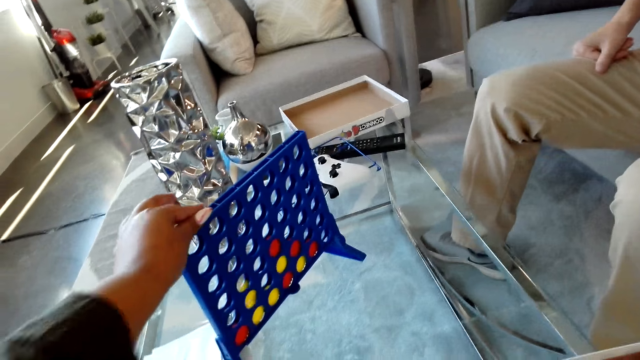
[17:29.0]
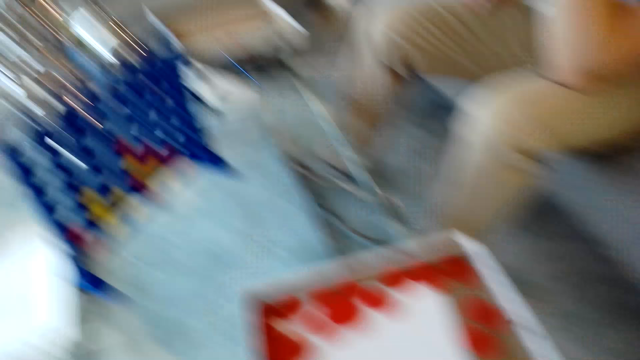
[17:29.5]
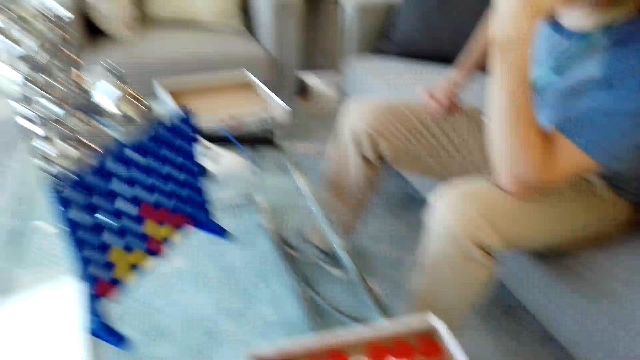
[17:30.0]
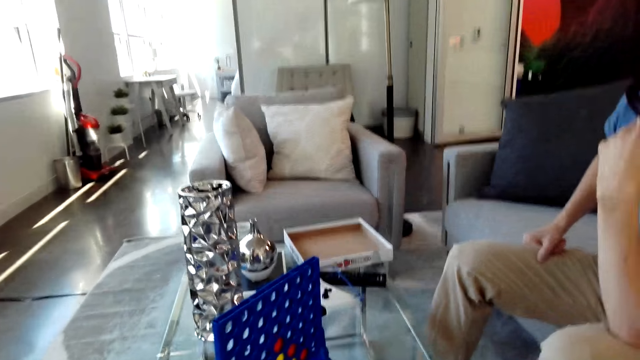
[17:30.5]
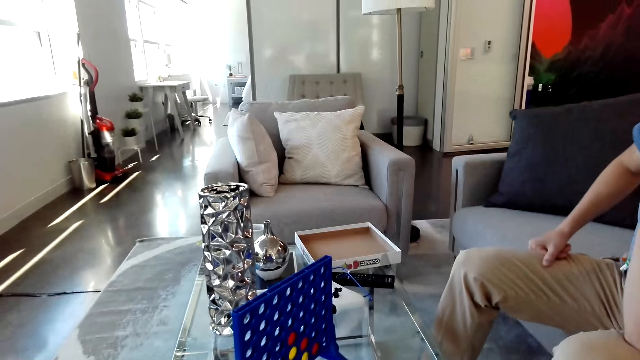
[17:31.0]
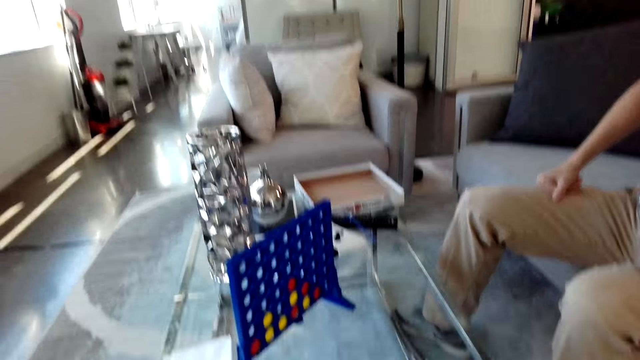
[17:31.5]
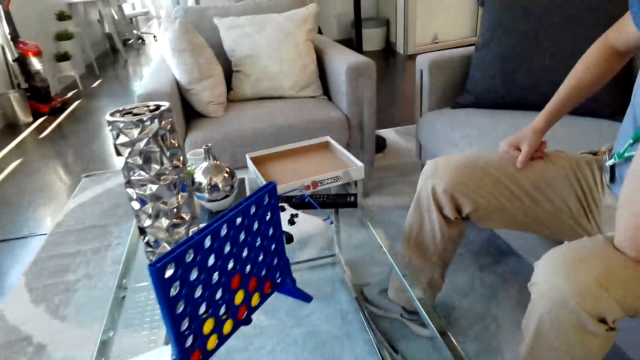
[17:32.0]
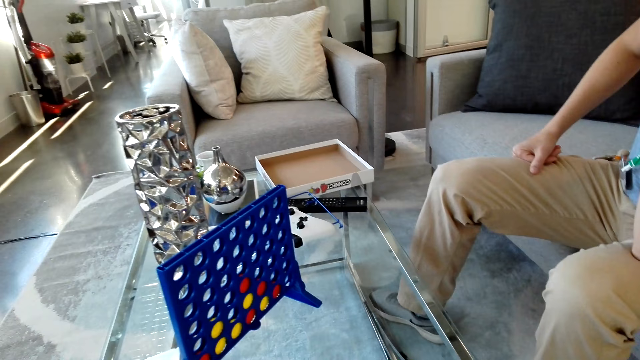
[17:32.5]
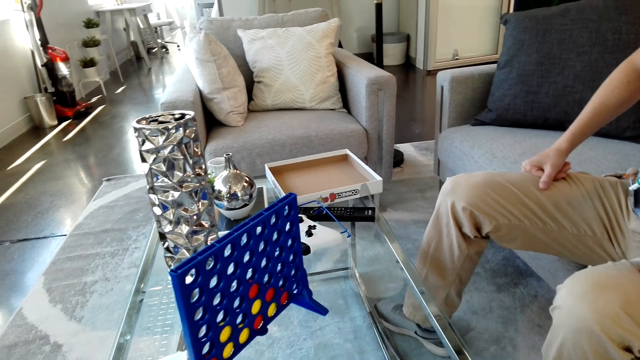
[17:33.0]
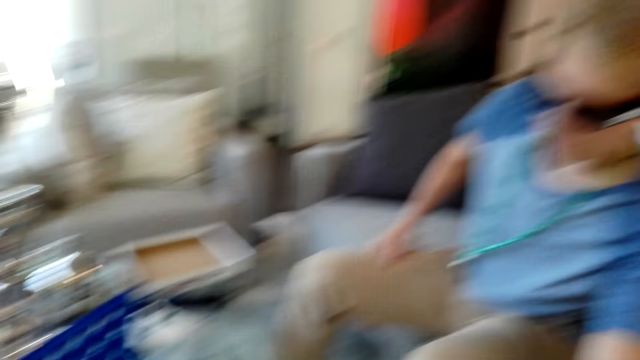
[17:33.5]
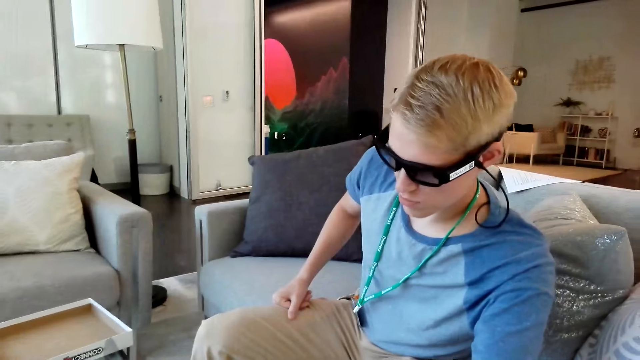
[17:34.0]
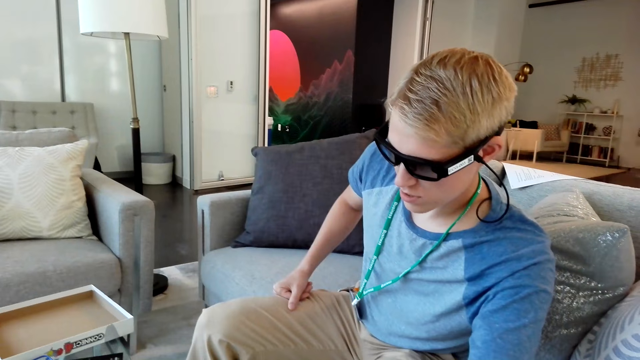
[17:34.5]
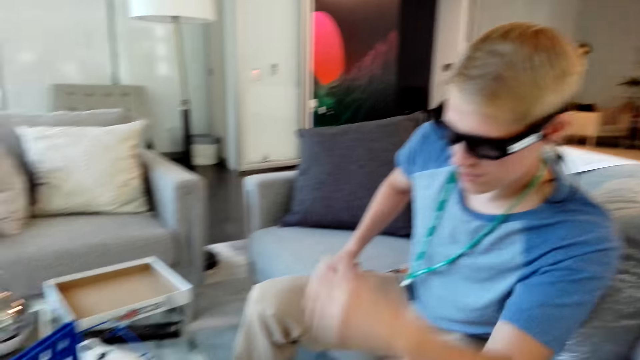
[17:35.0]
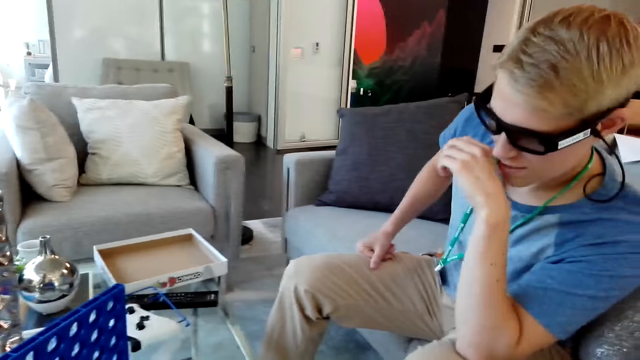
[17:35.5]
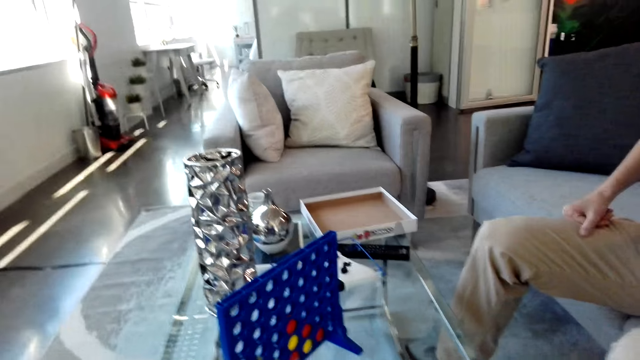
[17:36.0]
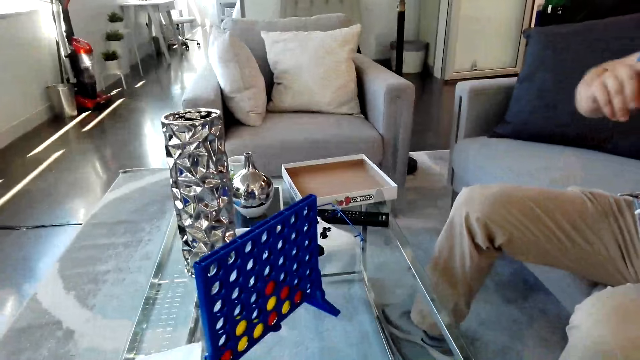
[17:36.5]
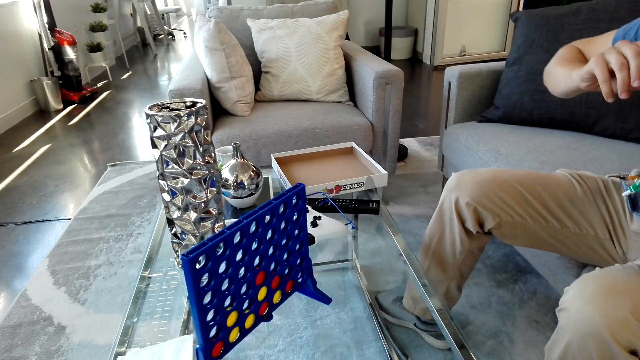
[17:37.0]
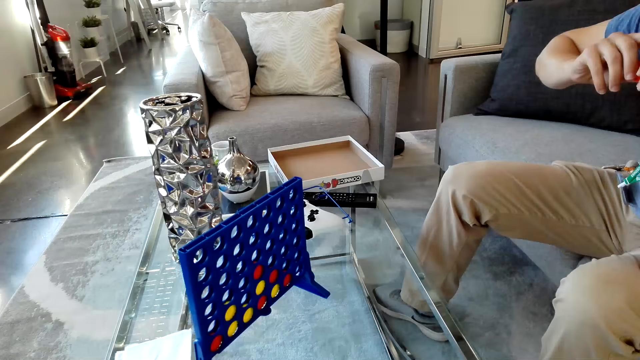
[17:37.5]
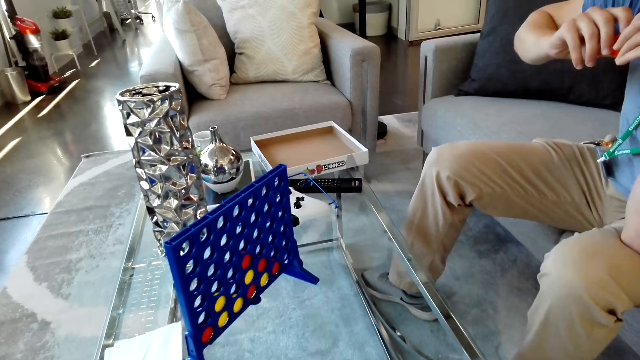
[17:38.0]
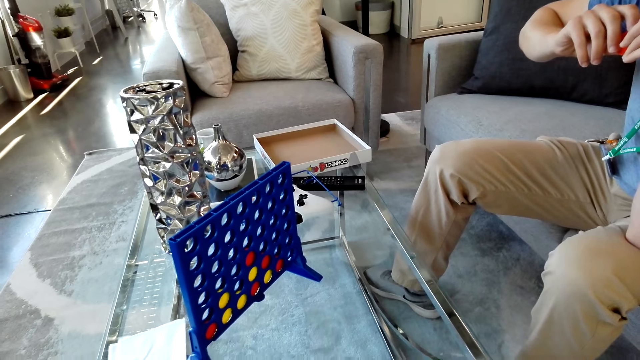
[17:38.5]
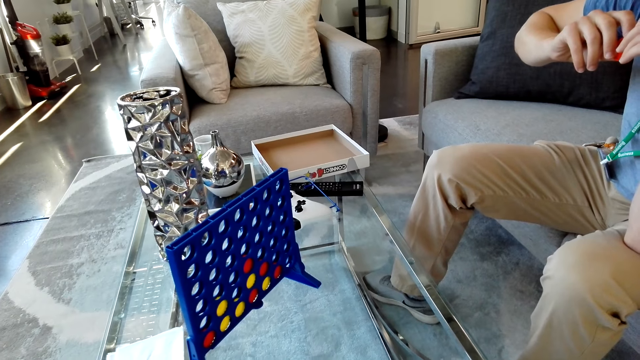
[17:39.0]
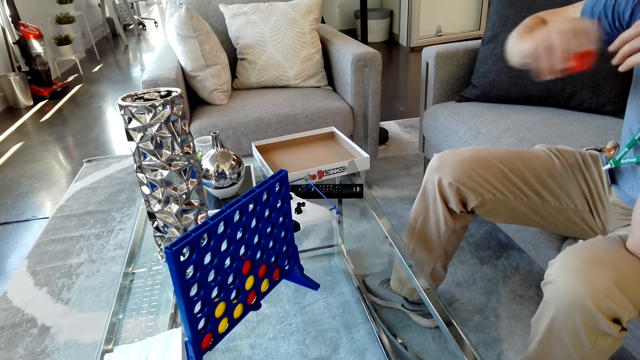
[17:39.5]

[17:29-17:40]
The camera wearer puts the bid in something on the board with the left hand. They look sideways. A man picks the bid. The camera wearer looks down.

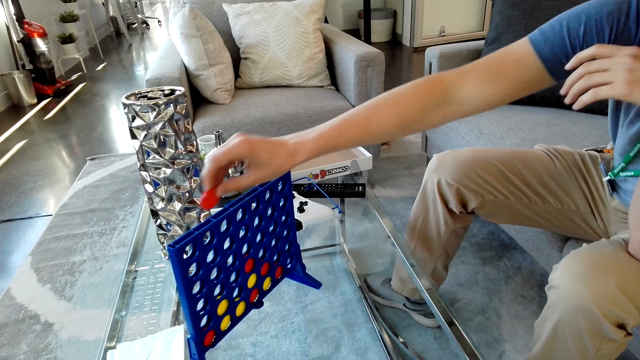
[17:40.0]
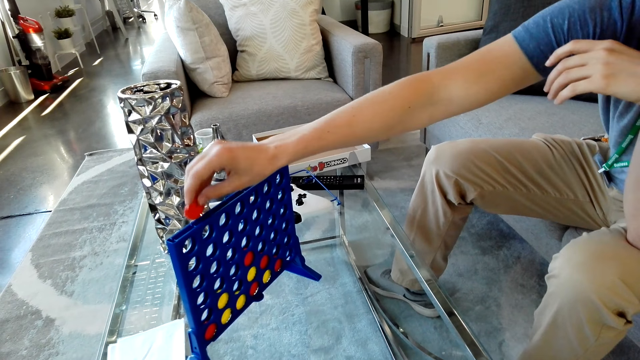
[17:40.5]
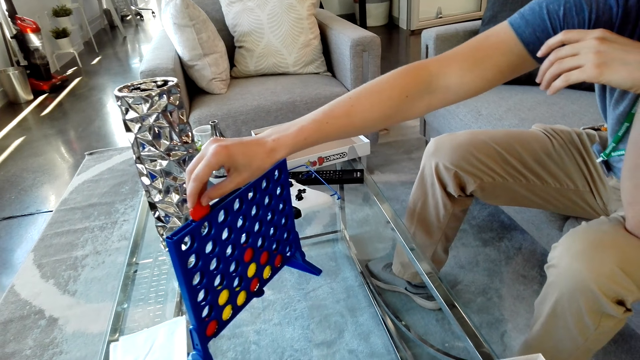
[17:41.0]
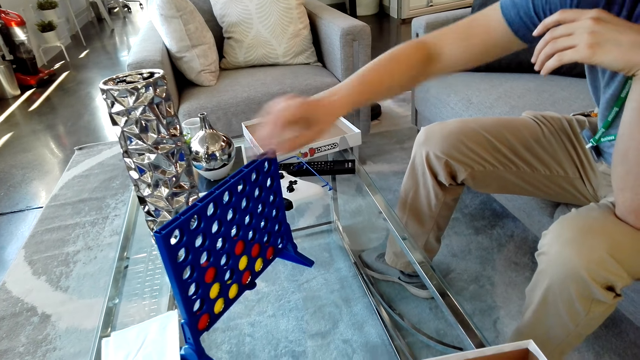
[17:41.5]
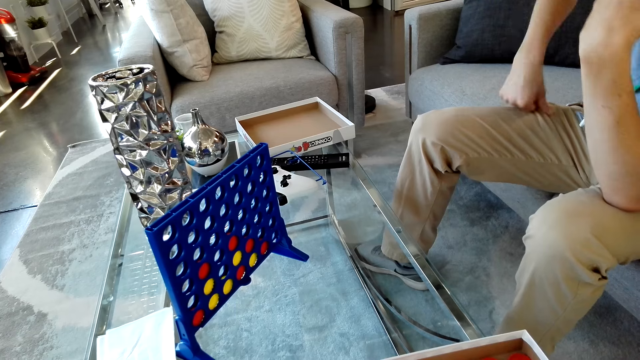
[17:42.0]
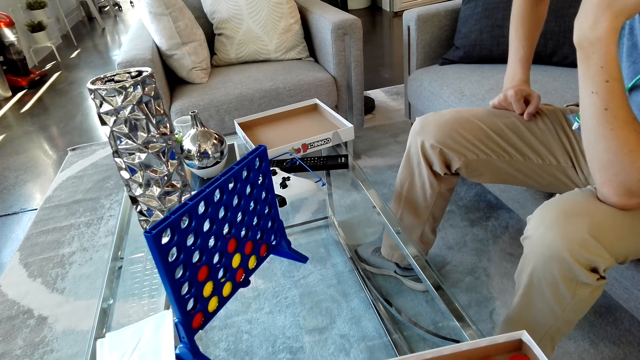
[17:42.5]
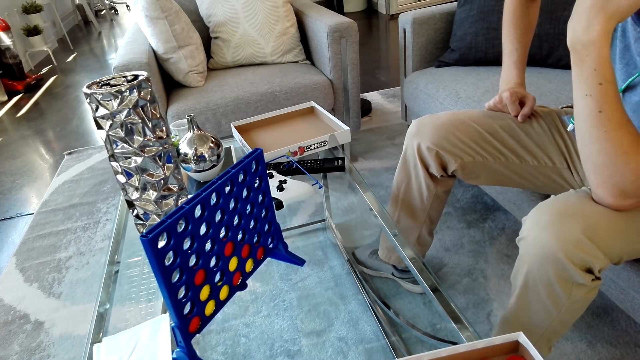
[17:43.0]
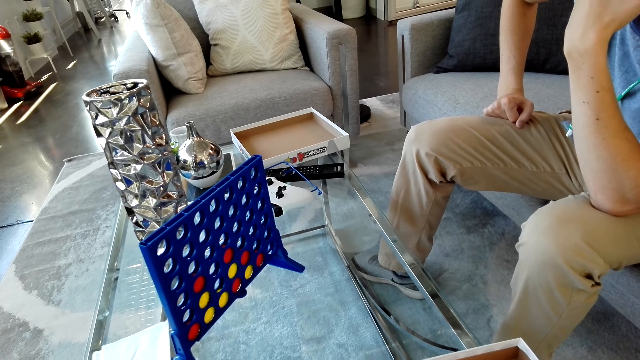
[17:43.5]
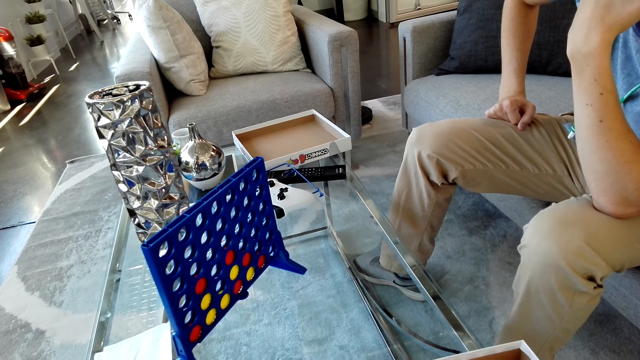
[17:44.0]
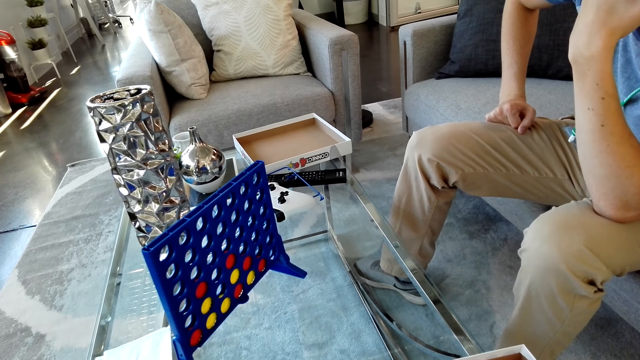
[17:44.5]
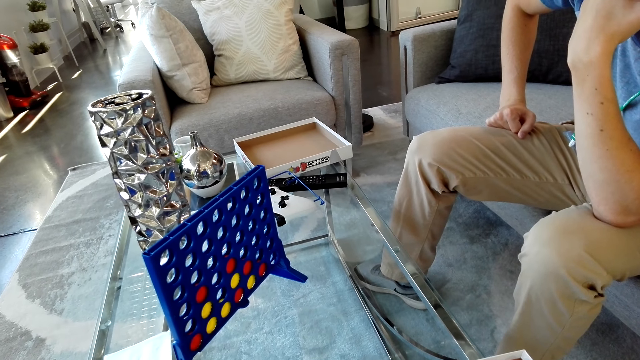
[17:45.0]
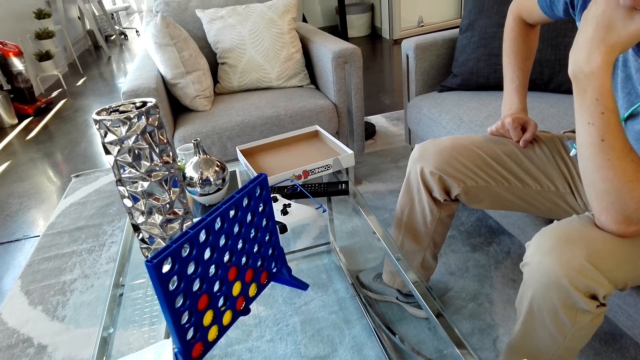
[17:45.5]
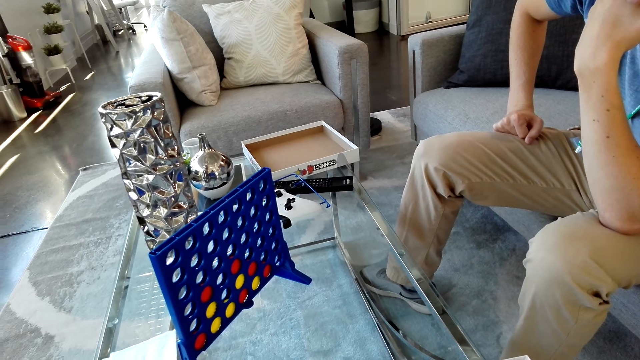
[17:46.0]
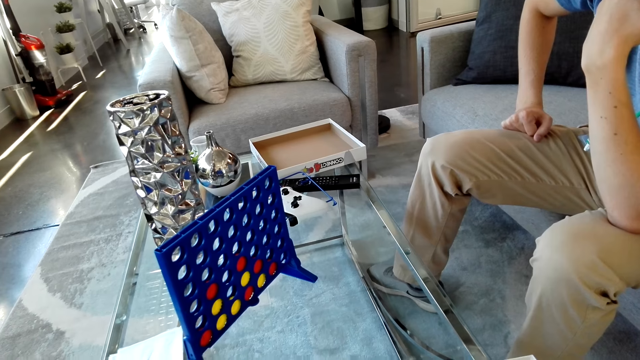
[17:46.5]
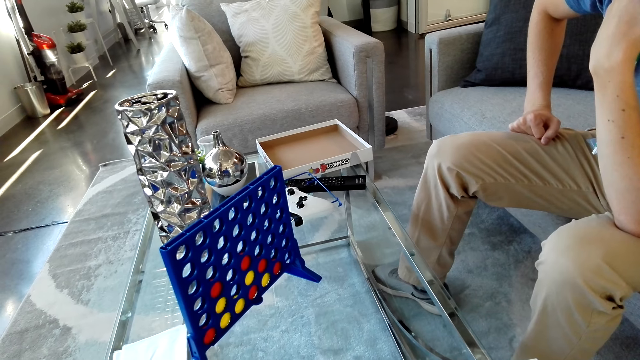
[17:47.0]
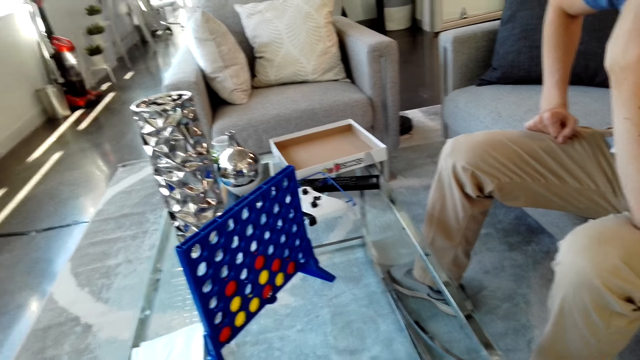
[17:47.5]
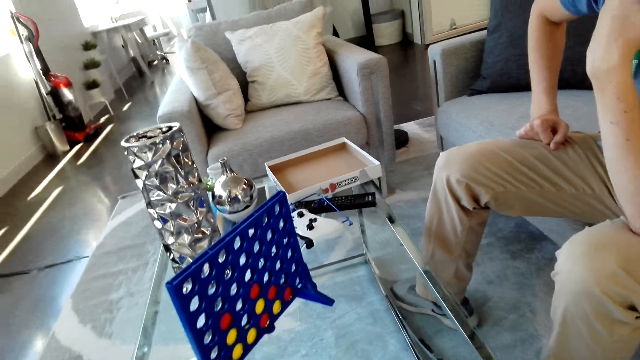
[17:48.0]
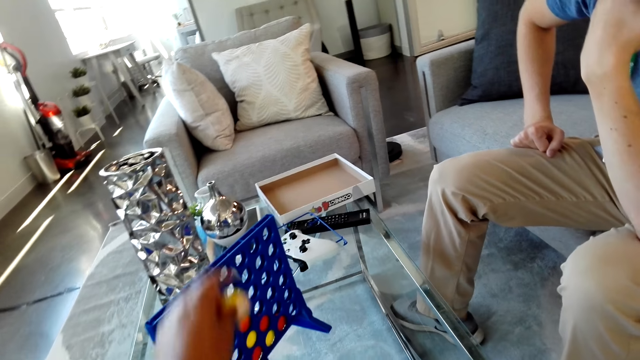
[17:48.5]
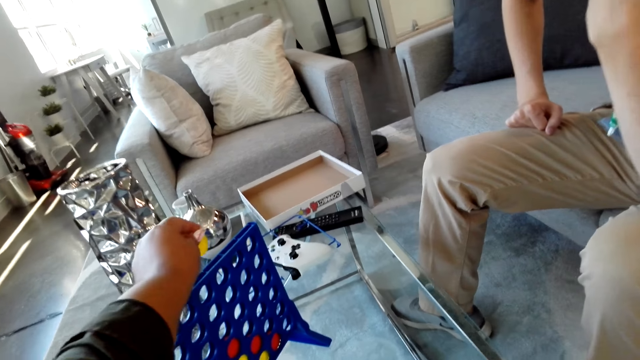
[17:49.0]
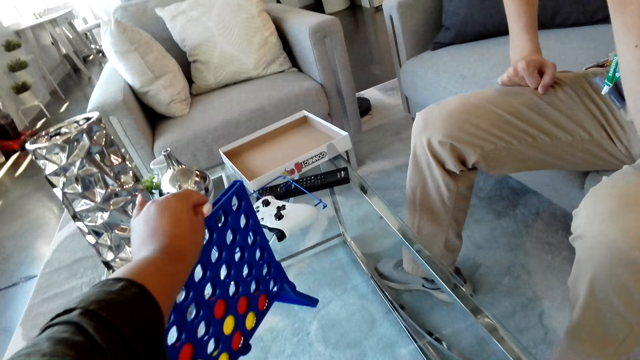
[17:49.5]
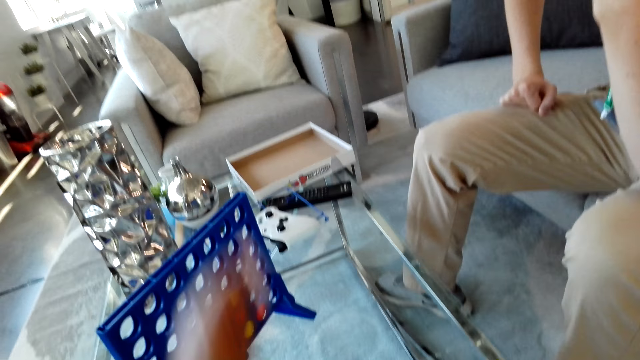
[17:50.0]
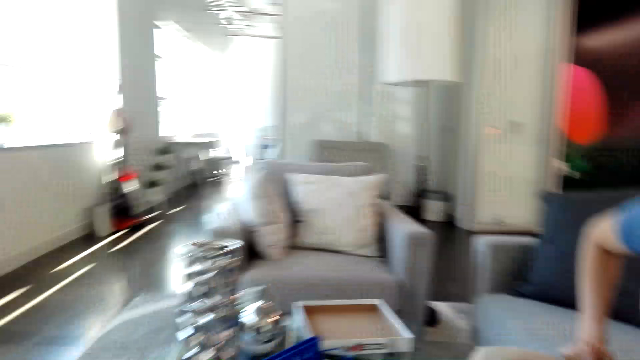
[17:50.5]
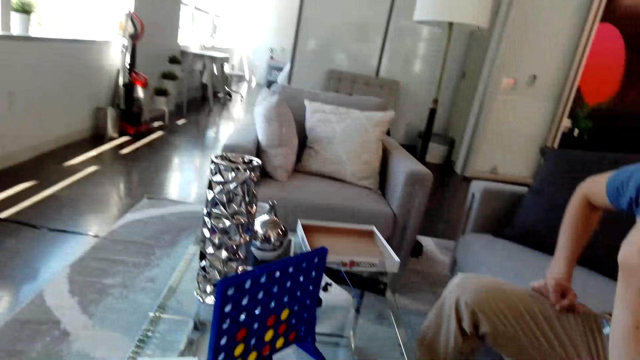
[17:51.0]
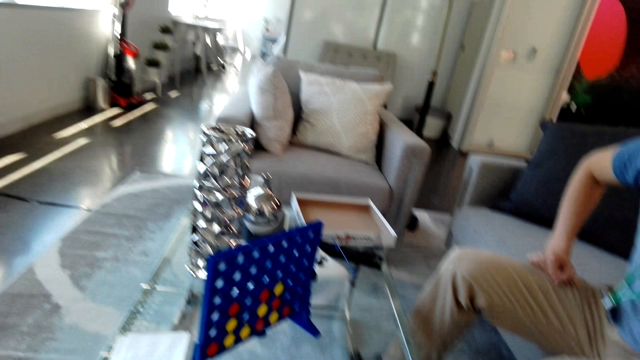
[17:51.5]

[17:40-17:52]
A man puts the bid in something on the board with the right hand. The camera wearer looks down. They put the bid in something on the board with the left hand.
